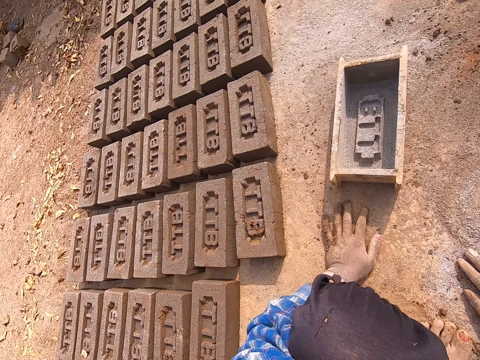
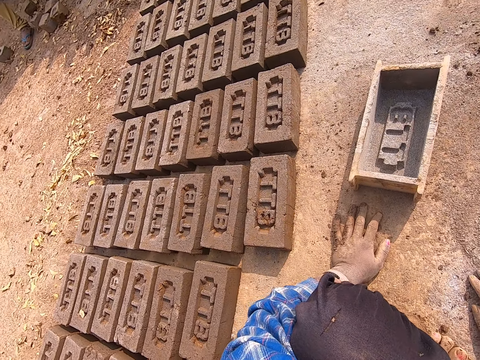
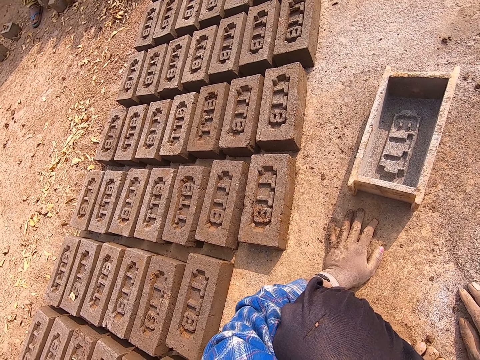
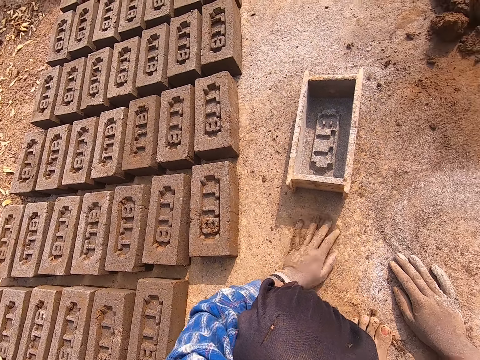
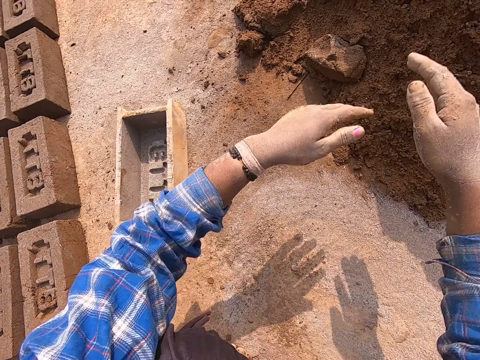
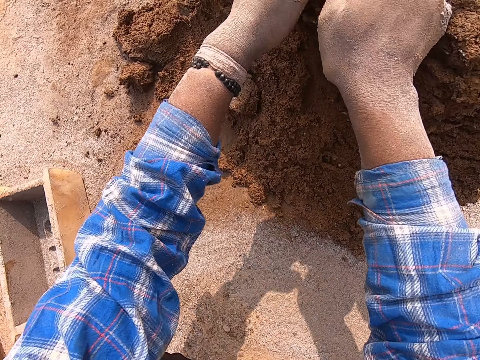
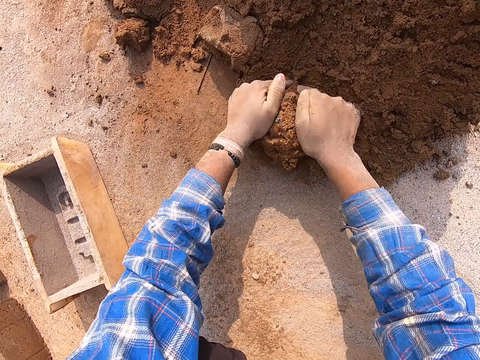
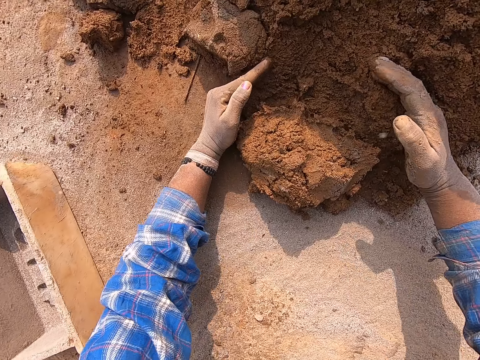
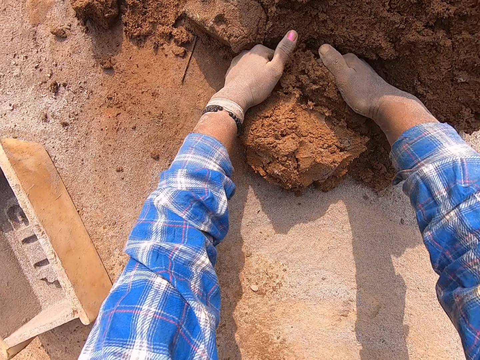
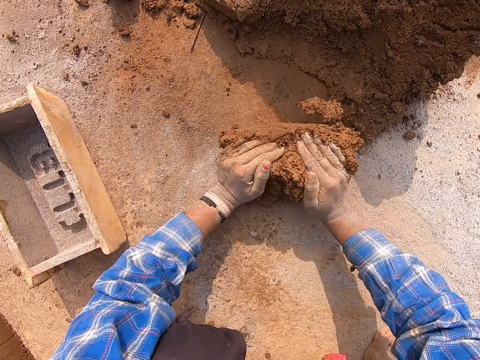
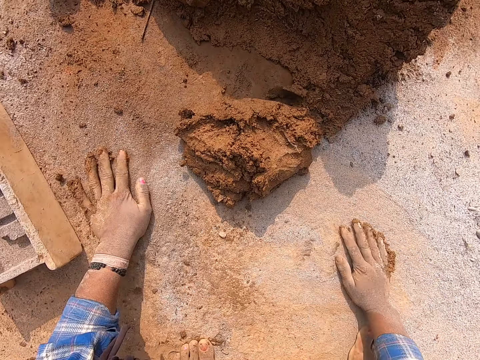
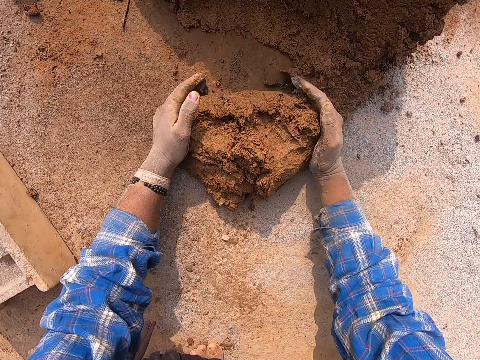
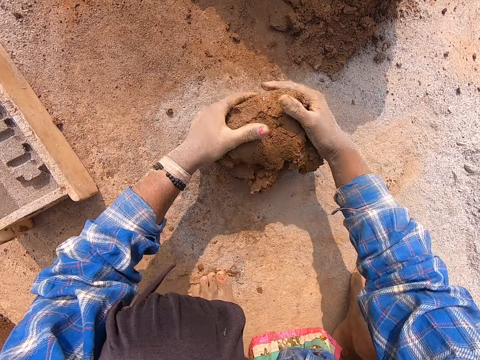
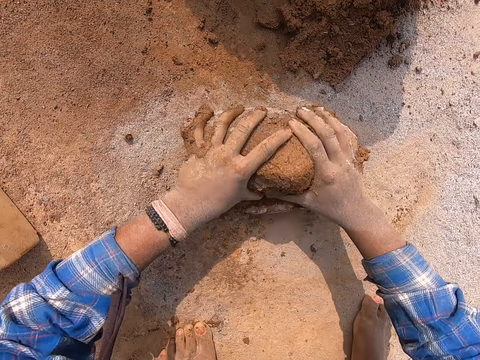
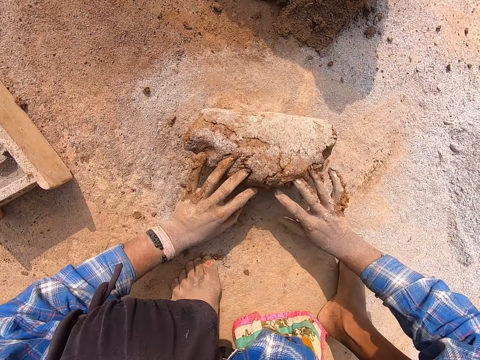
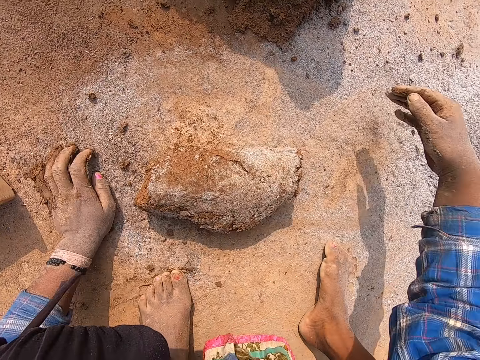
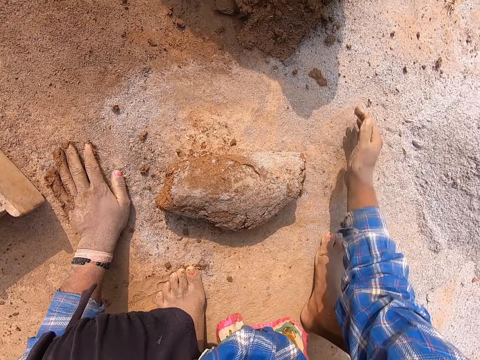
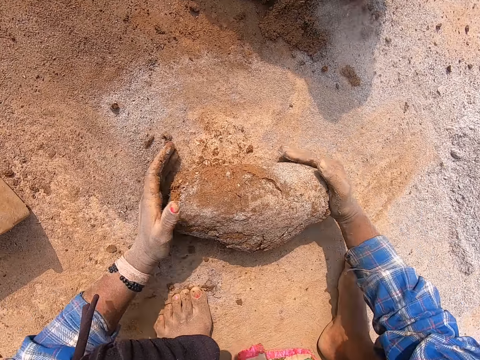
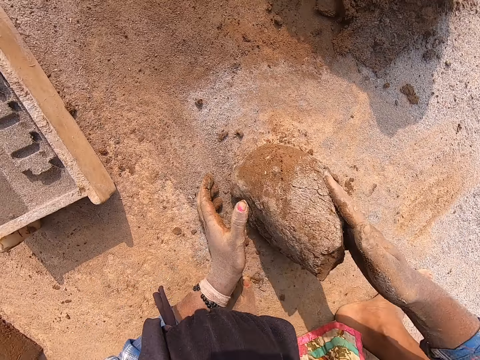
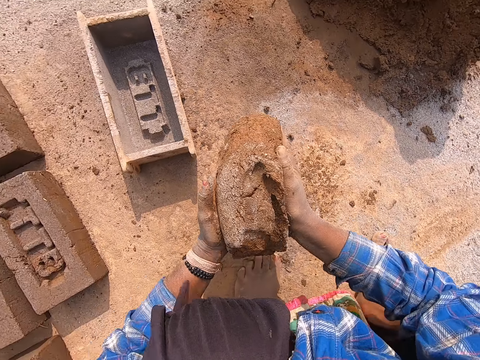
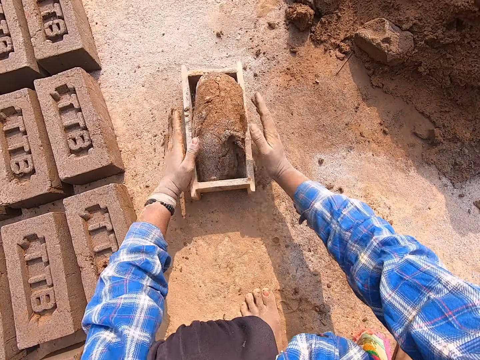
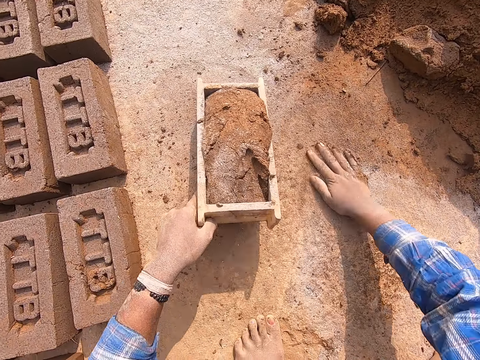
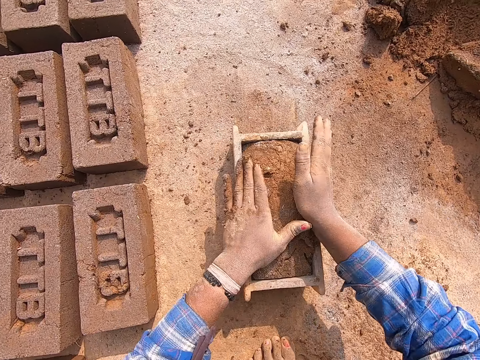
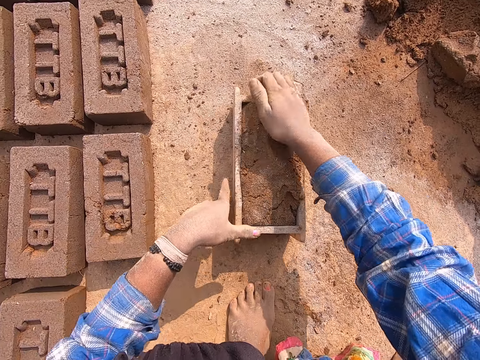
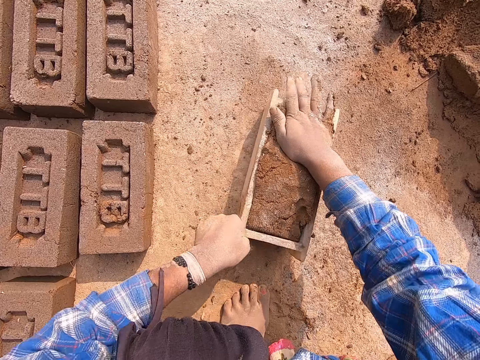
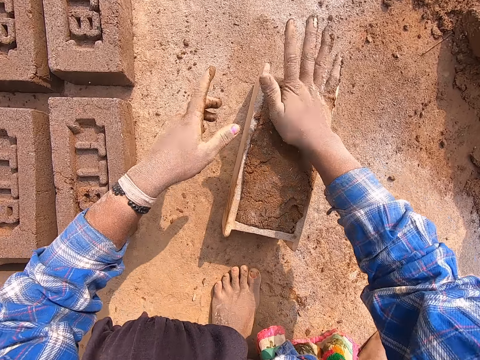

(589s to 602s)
The camera wearer cuts wet clay from the heap of wet clay with both hands. He rubs his hands on the ground. He rolls the wet clay on the ground with both hands. He carries the wet clay from the ground with both hands. He drops the wet clay in his hands into the brick mold. He rubs his right hand on the ground. He presses the wet clay inside the brick mold. He drags the brick mold with wet clay on the ground with his left hand.

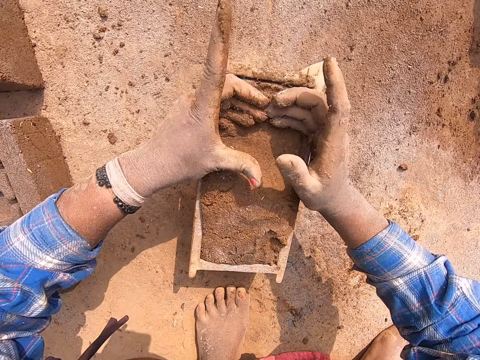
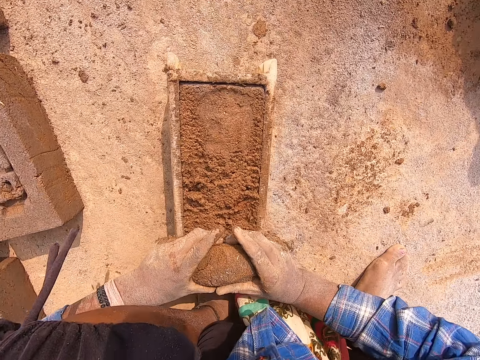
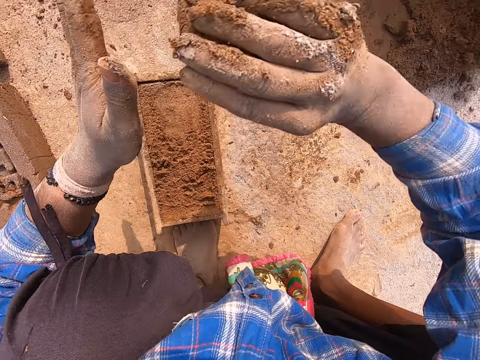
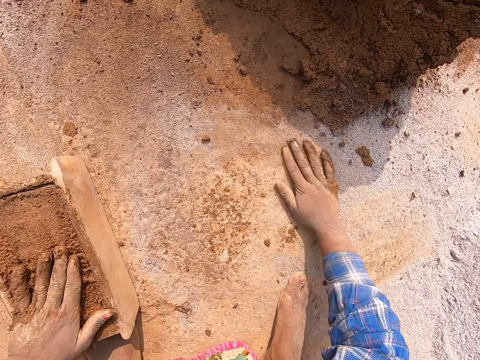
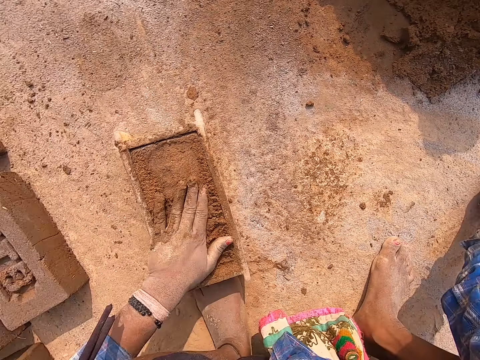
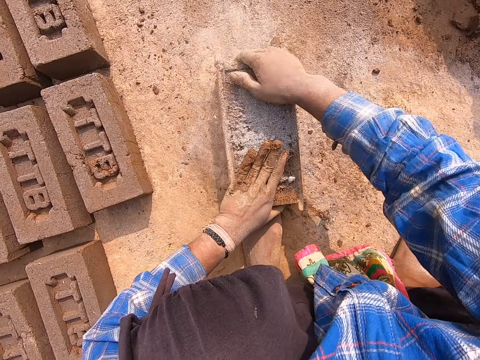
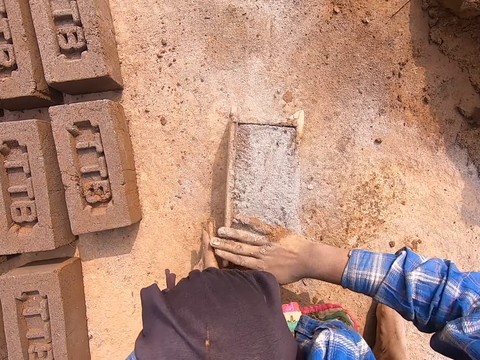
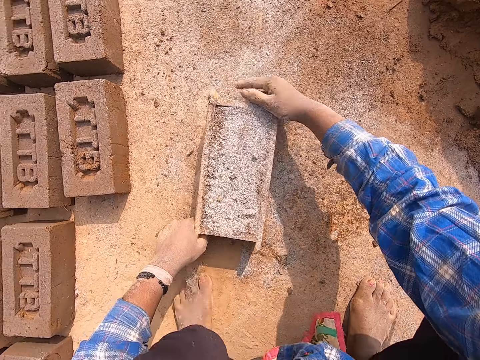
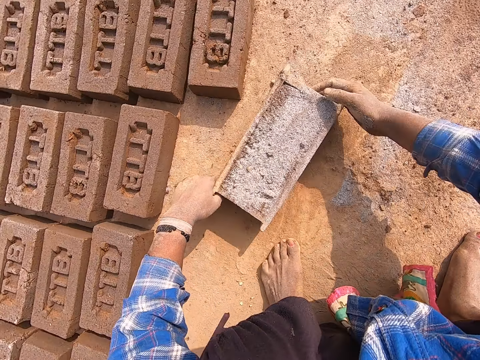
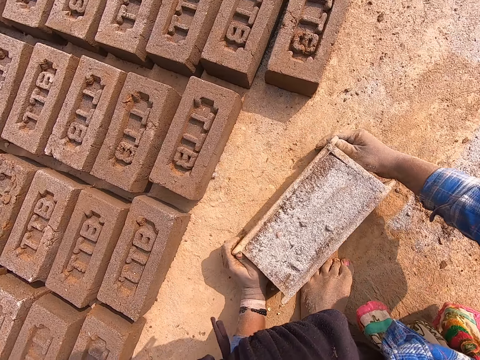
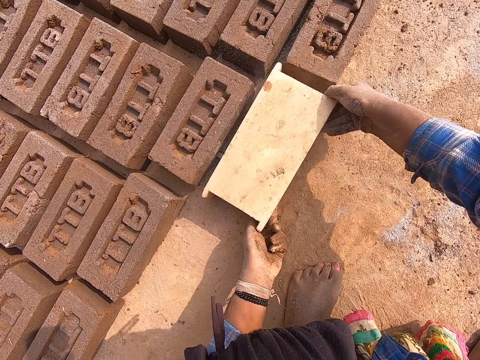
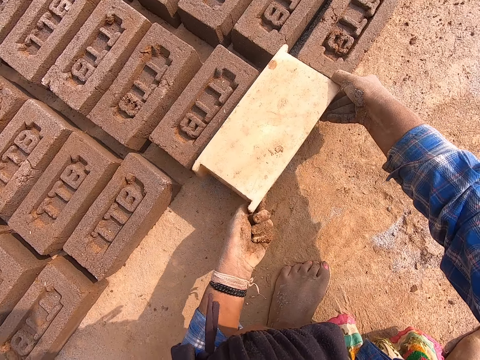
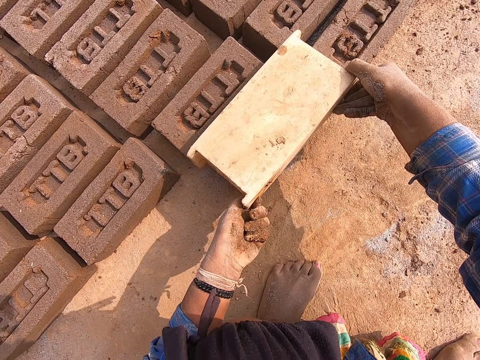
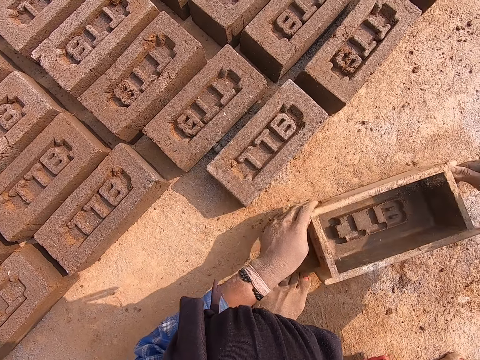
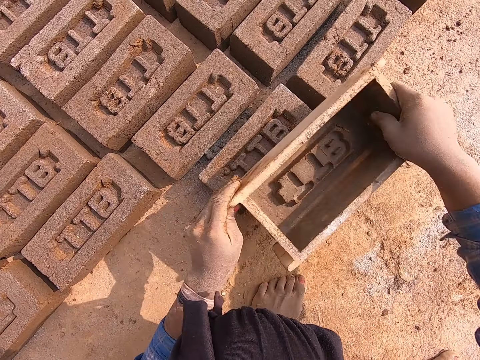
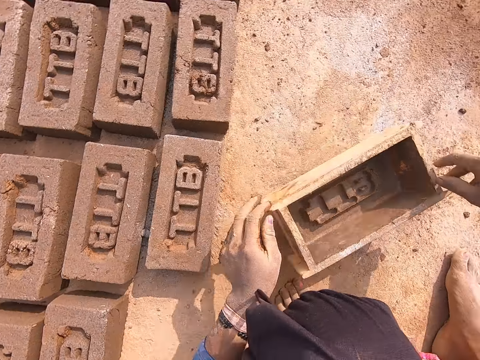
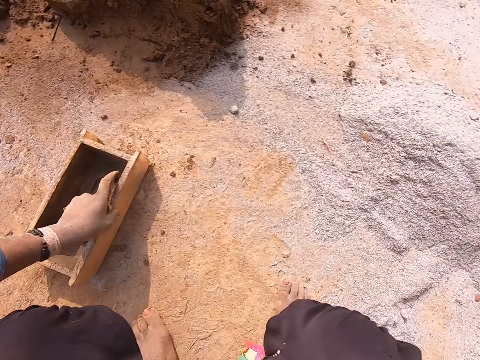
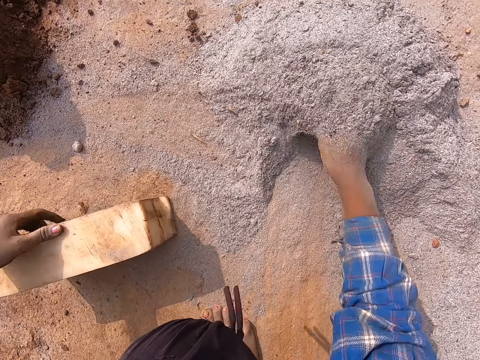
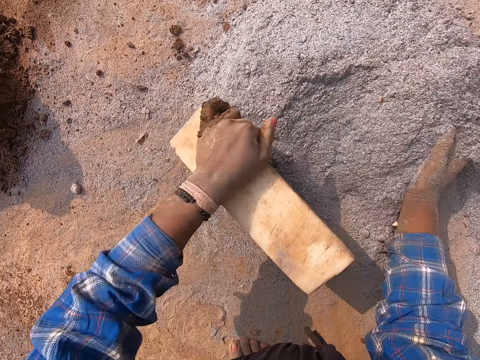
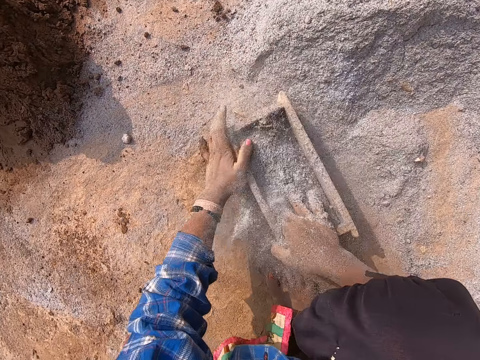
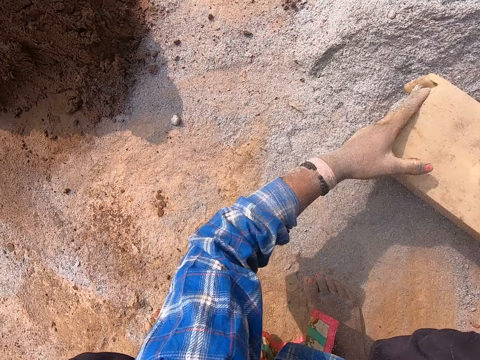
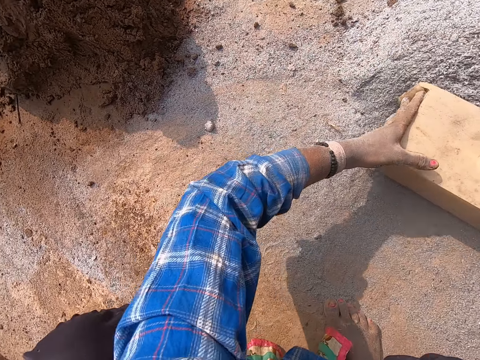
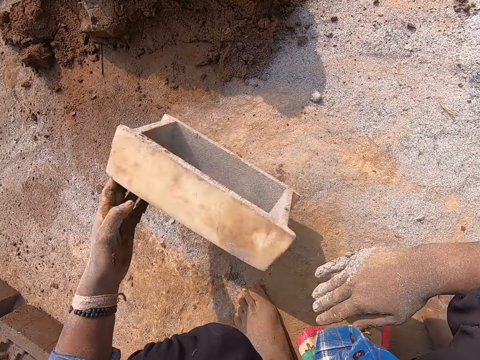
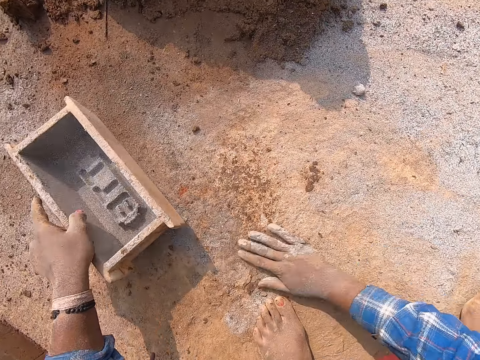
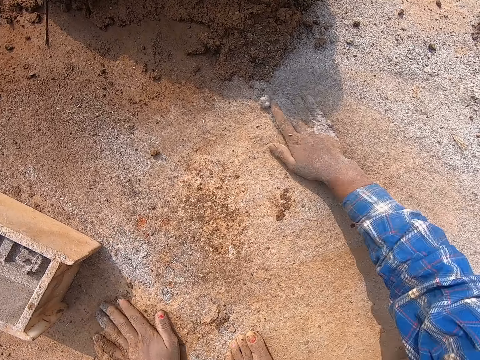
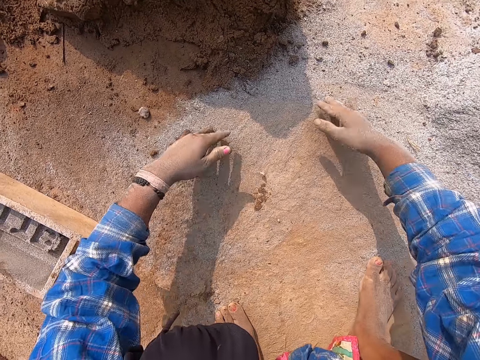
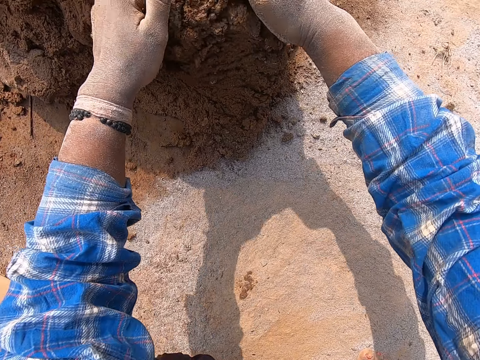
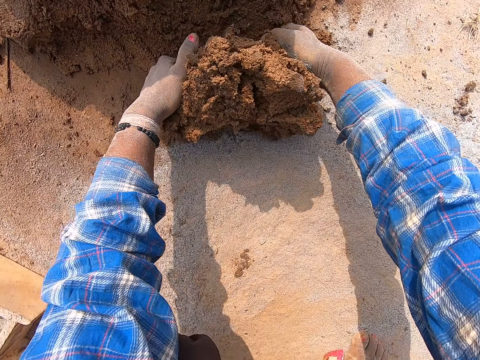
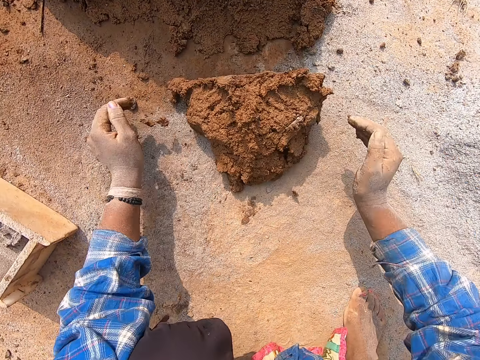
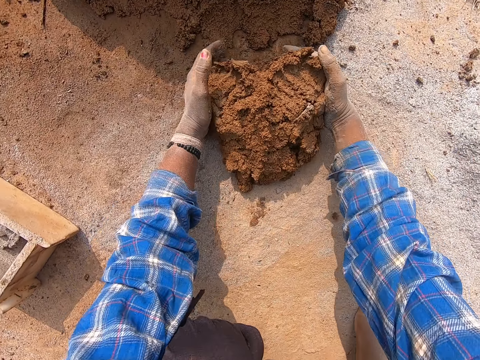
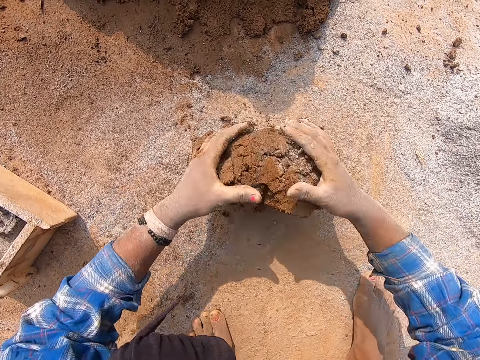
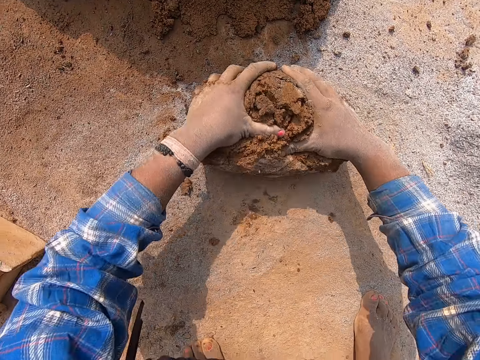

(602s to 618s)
The camera wearer scrapes the top part of the wet clay or mud in the brick mold with his hands. He throws the piece of wet clay in his right hand on the heap of wet clay. He packs some sand from the ground with his right hand. He rubs the hand on the ground. He sprinkles the sand in his right hand on the wet clay in the brick mold. He rubs the sand on the mud. He moves the brick mold with wet clay from the ground with both hands. He pours out the brick from the brick mold on the ground with his hands. He turns the brick mold. He drops the brick mold in his hands on the ground. He presses the clay on the ground with the brick mold in his hands. He places the brick mold on the brick. He drops the brick mold in his hands on the ground. He picks up the brick mold from the ground with his left hand. He moves the brick mold. He packs the sand on the ground with his right hand. He packs some sand from the ground into the brick mold in his left hand. He pours out the sand inside the brick mold on the ground. He turns the brick mold. He adjusts the sand on the ground with the brick mold in his hands. He throws the brick mold in his hands on the ground. He drops the brick mold on the ground. He rubs his hands on the ground. He cuts wet clay from the heap of wet clay with both hands. He rubs his hands on the ground. He rolls the wet clay on the ground with both hands.
